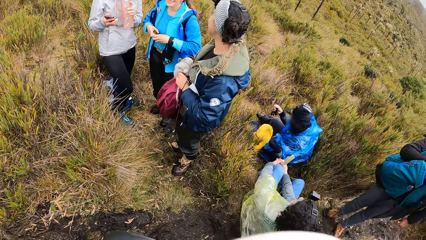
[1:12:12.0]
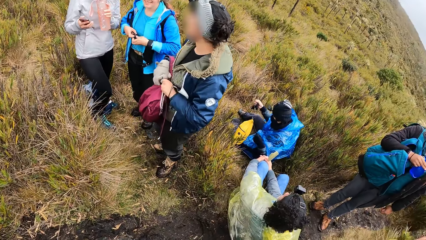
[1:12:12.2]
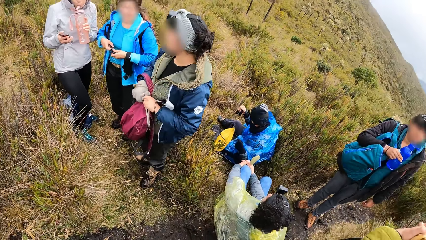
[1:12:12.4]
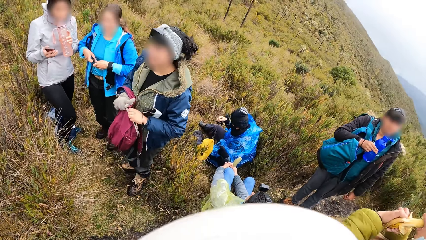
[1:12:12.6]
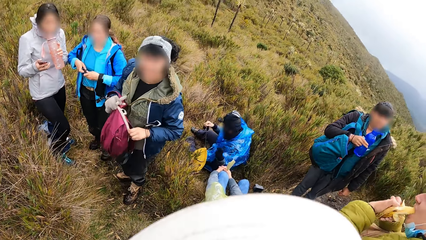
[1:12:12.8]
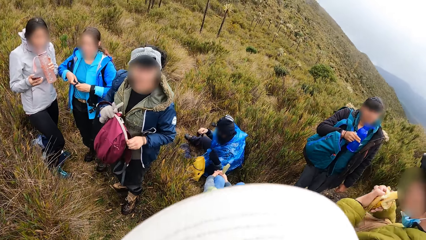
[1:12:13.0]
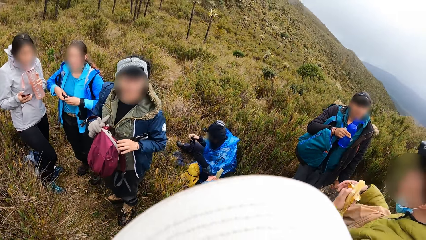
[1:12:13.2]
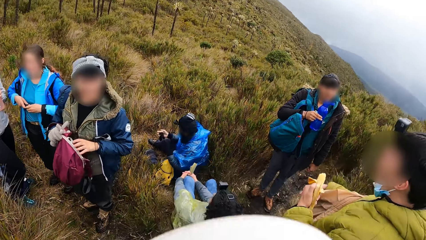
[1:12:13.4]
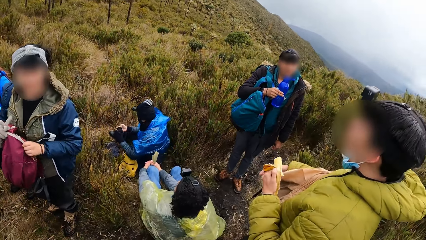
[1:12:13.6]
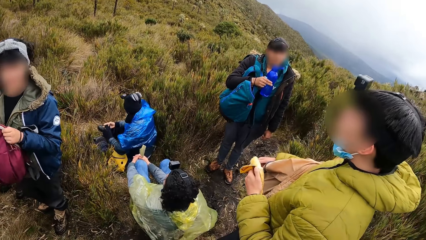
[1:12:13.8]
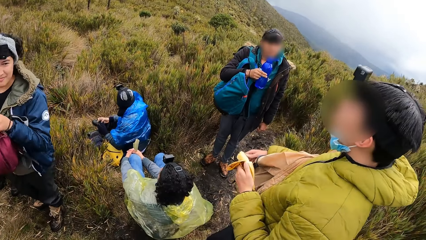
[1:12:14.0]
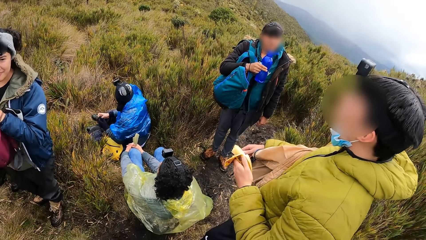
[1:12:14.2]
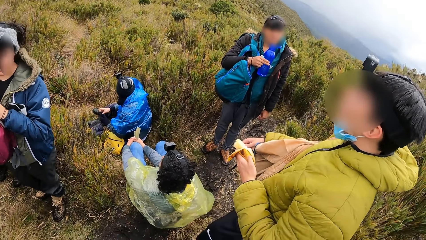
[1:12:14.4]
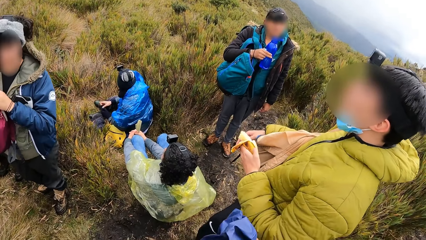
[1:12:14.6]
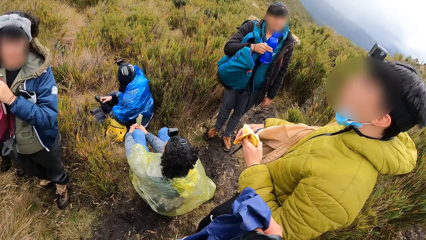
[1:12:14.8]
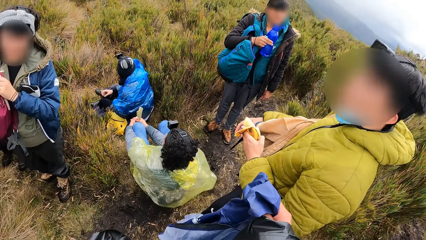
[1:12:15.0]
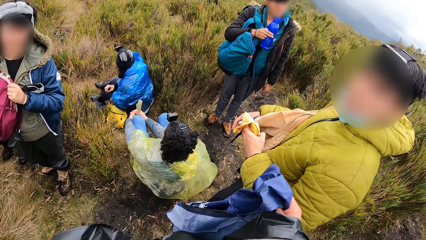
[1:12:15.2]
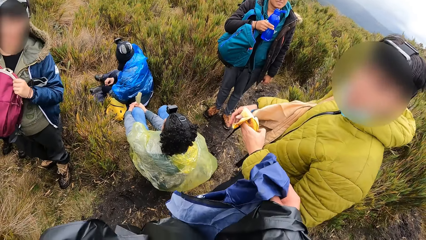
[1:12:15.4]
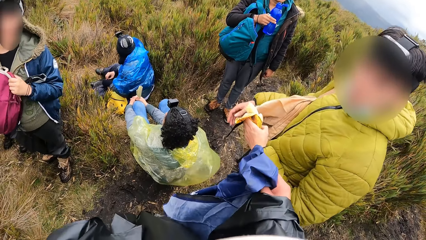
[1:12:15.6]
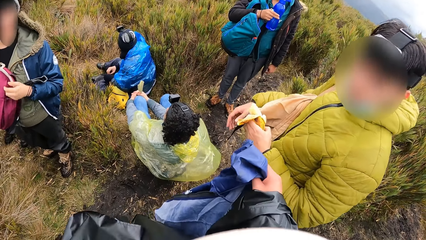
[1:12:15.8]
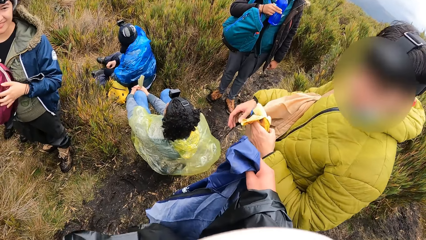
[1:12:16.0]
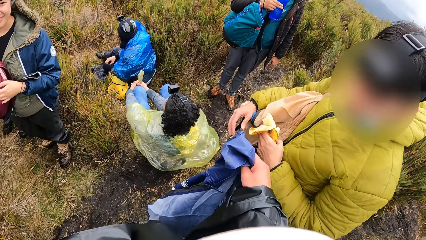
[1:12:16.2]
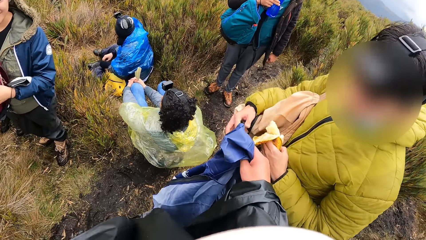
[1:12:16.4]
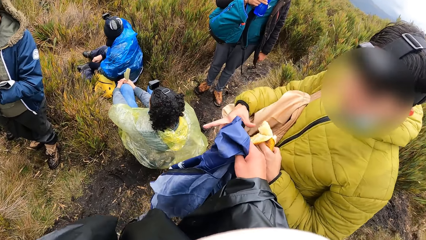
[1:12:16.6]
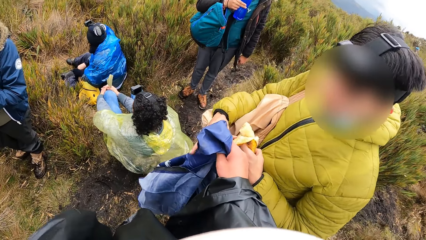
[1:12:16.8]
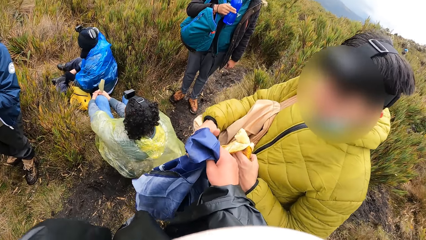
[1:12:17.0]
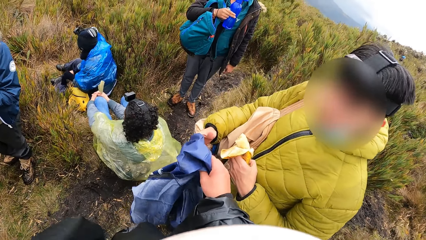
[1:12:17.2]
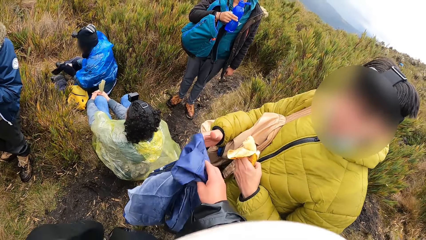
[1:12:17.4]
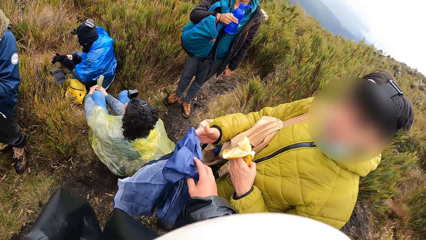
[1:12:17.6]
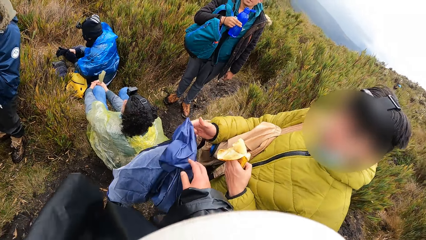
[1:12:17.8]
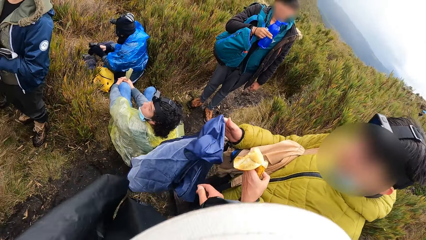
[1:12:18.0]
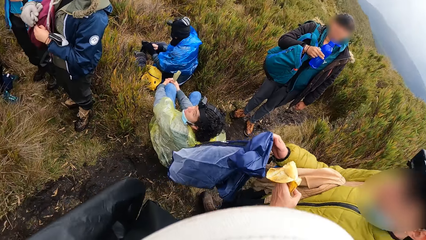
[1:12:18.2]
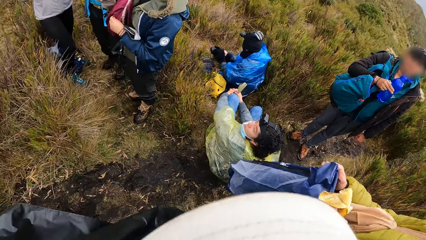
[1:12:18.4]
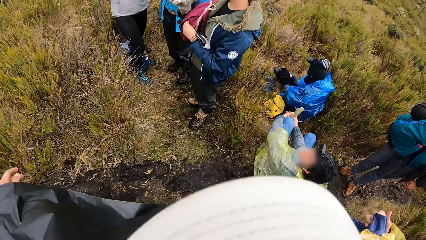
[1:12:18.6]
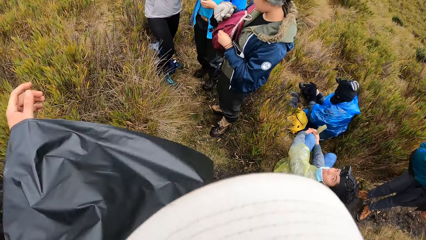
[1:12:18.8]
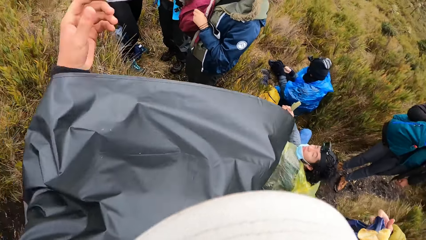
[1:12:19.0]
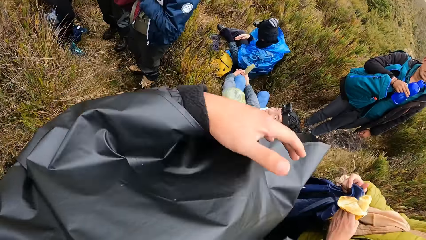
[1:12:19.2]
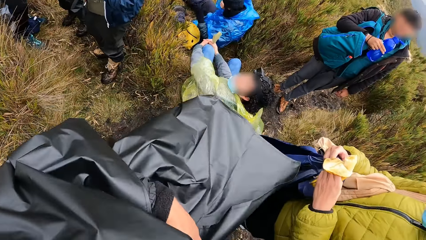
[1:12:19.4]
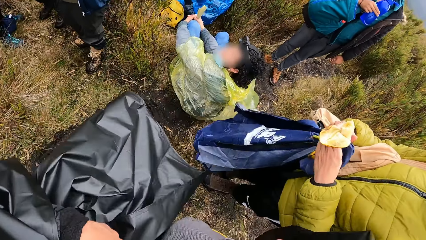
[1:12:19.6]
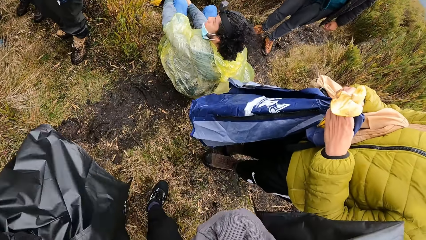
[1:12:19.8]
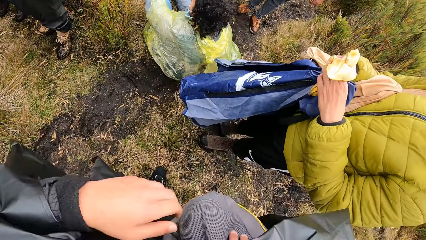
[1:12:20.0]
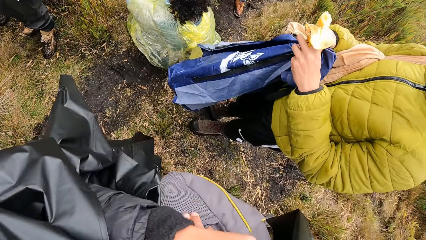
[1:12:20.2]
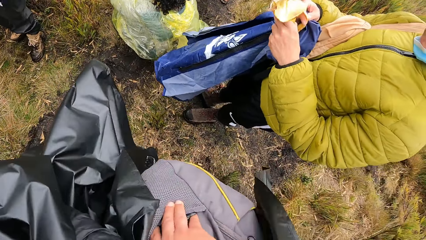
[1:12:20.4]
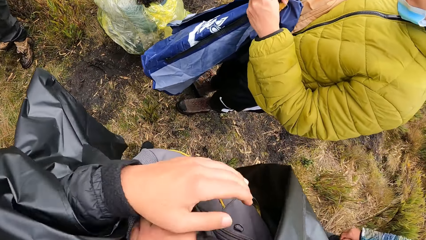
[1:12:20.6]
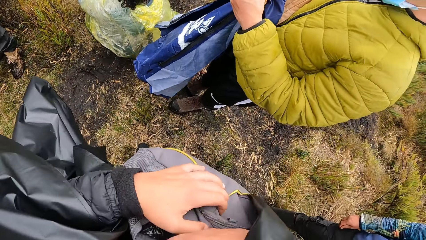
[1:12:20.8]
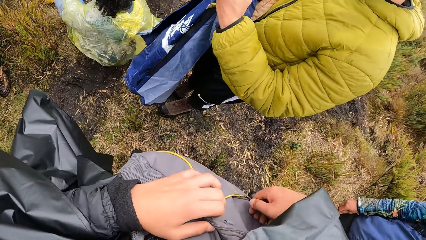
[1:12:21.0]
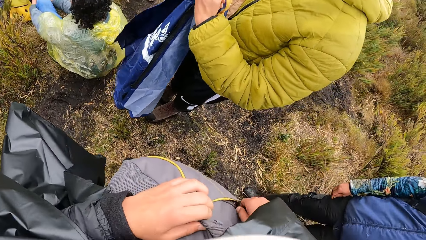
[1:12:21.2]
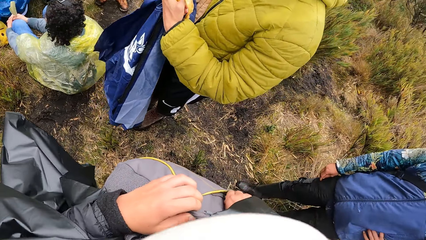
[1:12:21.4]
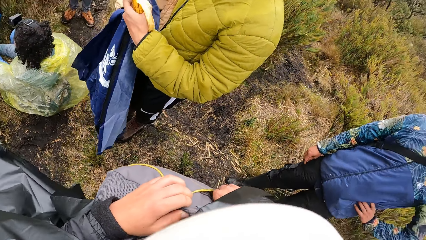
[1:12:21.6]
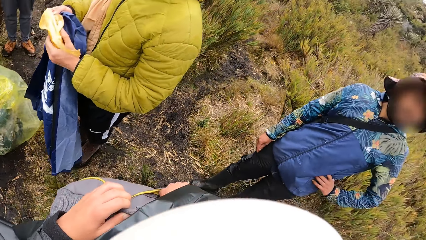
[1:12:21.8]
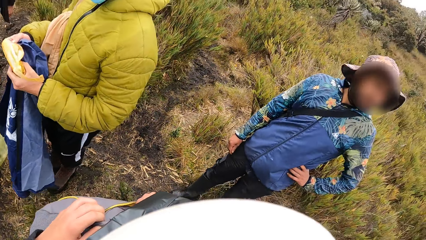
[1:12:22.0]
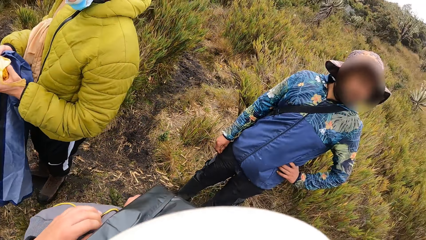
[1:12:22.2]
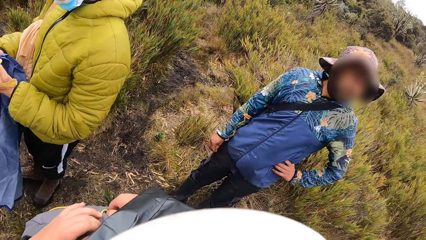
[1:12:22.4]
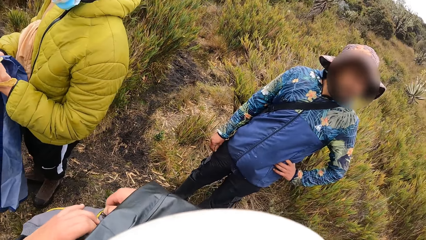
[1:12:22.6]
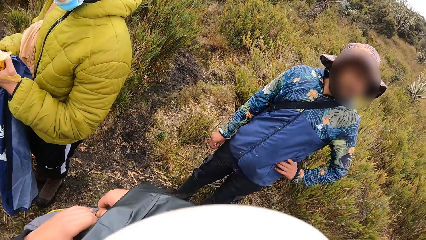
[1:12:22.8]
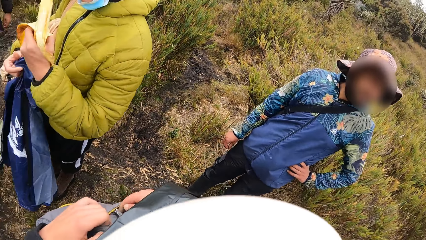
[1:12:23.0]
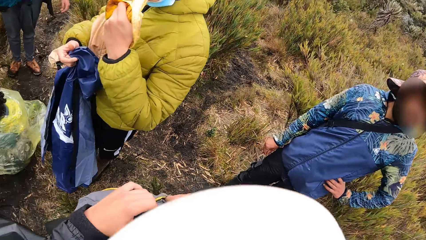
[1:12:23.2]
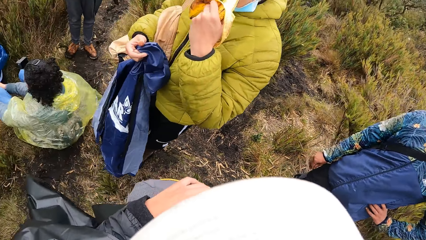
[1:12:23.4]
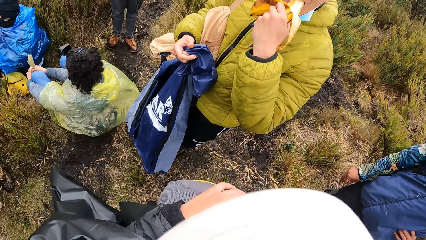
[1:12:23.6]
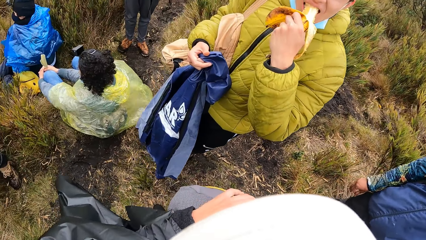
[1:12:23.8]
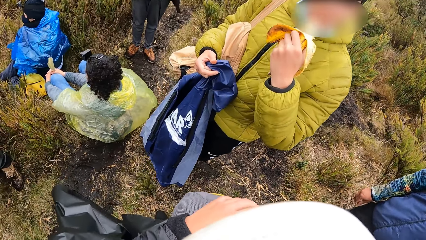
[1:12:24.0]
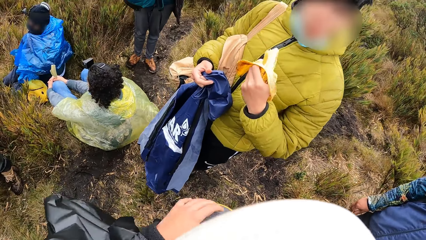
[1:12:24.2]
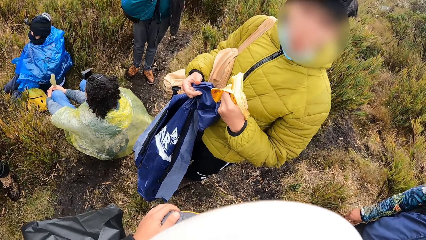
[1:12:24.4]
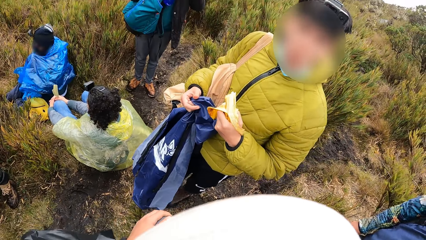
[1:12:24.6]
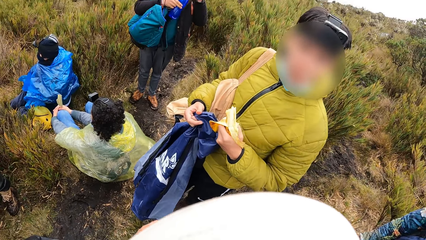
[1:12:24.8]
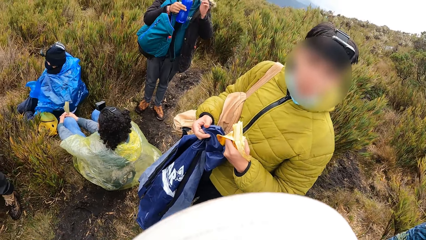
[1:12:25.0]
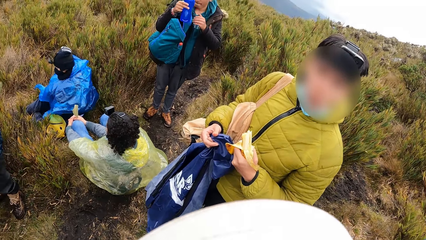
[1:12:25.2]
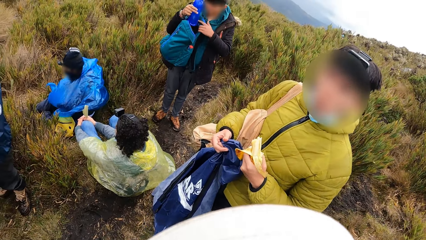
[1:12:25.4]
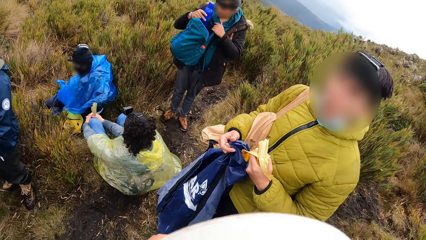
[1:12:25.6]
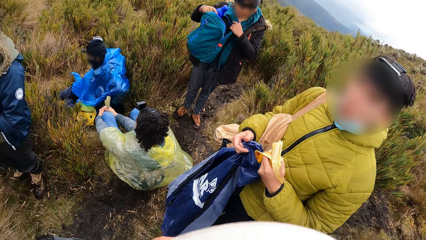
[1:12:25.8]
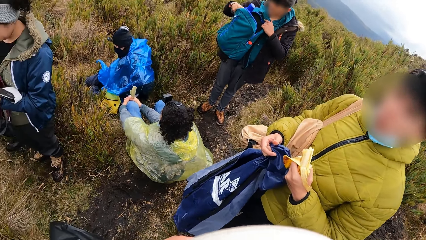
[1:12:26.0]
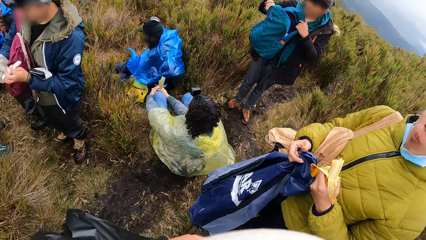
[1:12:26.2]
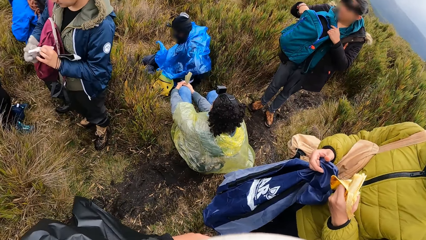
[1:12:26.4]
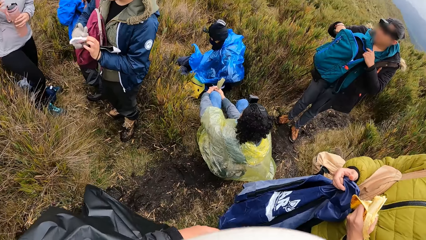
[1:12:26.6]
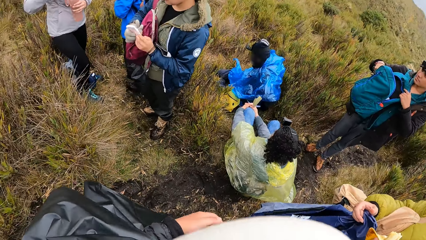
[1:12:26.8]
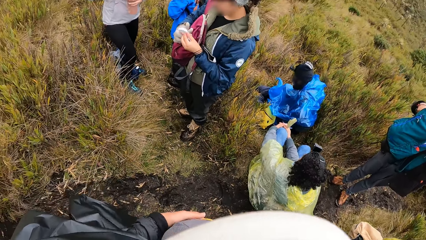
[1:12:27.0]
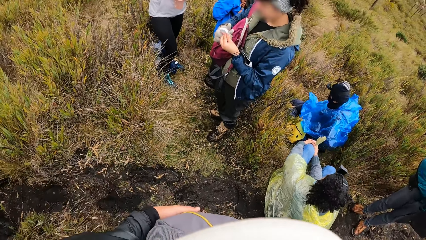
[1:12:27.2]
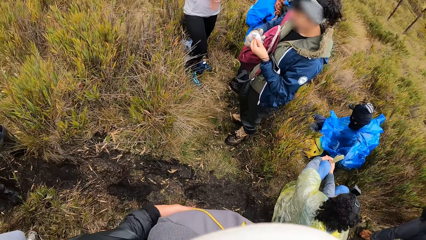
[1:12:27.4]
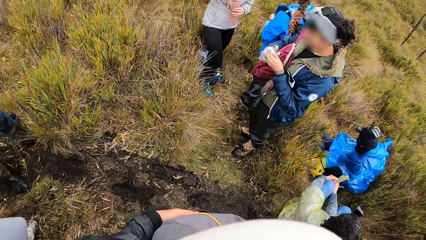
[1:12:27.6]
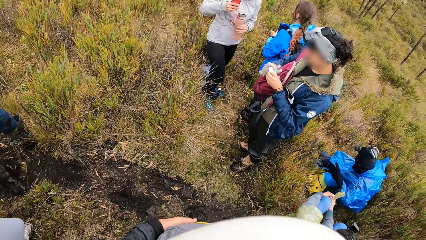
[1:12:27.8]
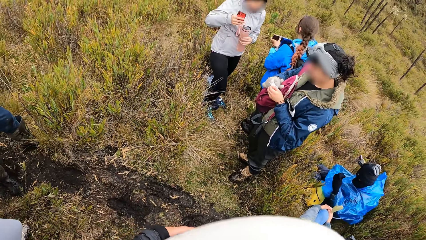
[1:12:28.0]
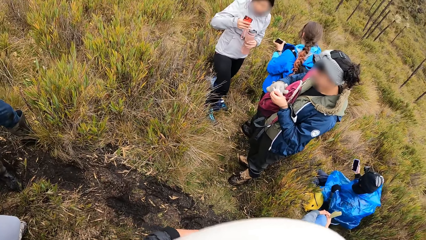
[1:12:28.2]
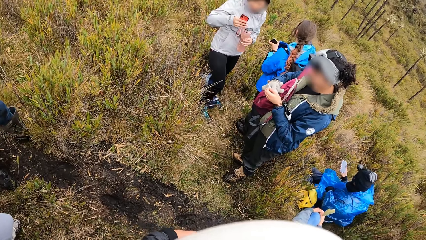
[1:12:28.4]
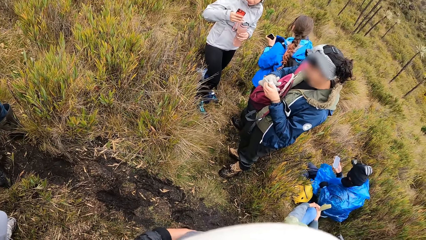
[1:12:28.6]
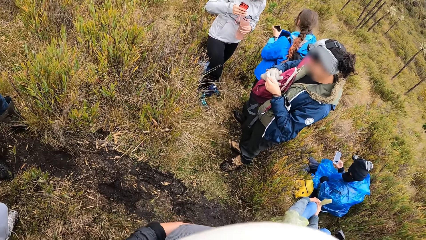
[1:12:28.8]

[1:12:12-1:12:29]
The man eats a banana in his left hand. The camera wearer hands a cloth to the man. He opens a bag with his right hand. The man eats the banana.
